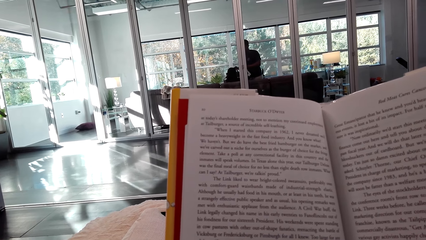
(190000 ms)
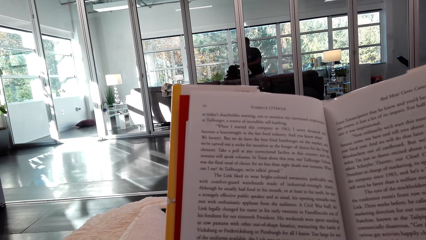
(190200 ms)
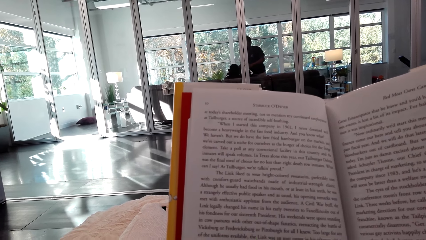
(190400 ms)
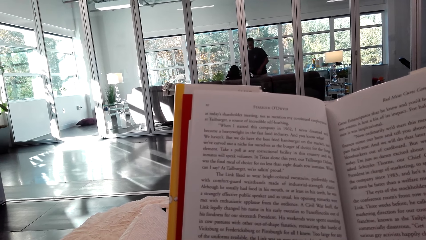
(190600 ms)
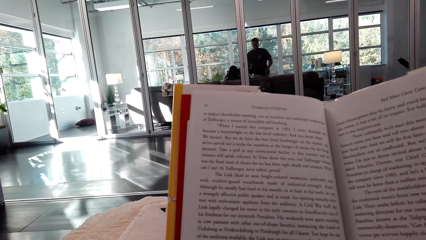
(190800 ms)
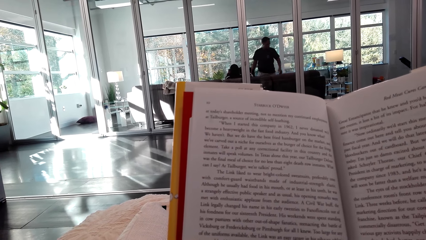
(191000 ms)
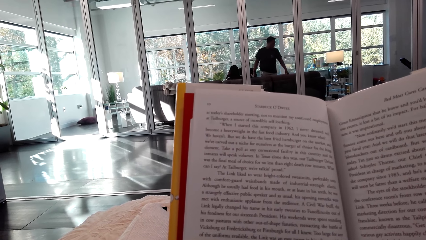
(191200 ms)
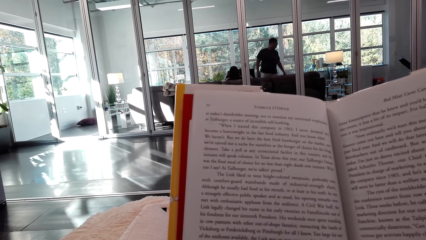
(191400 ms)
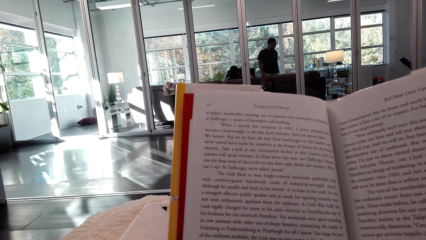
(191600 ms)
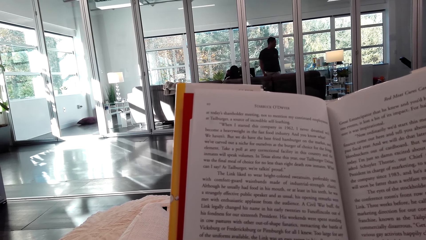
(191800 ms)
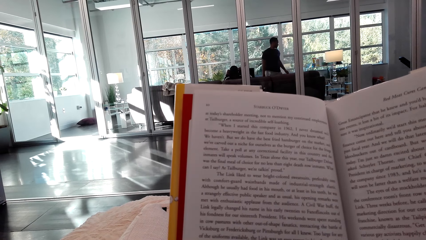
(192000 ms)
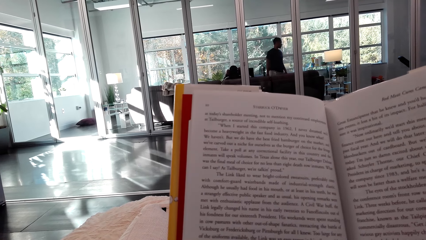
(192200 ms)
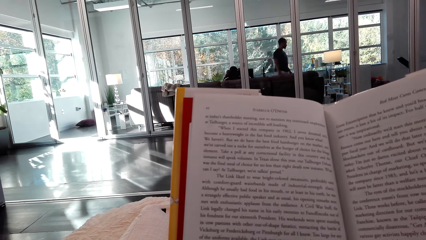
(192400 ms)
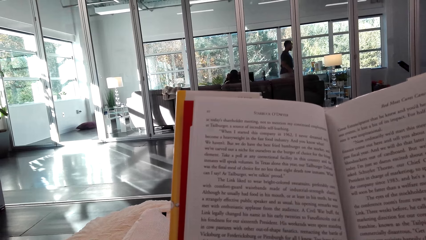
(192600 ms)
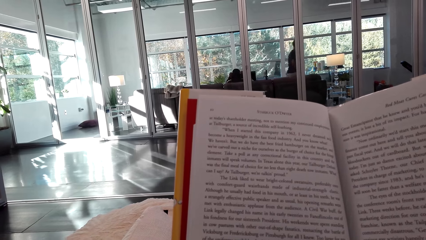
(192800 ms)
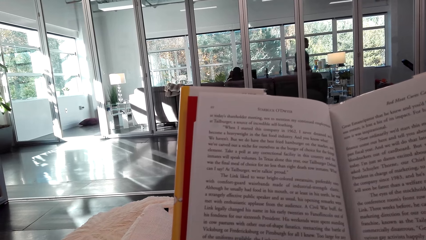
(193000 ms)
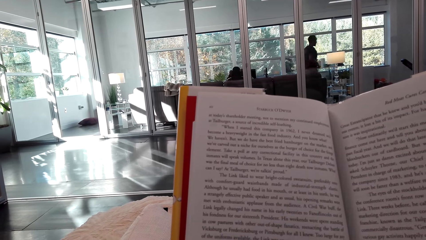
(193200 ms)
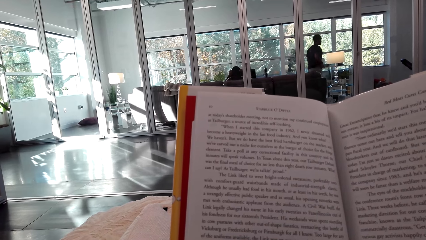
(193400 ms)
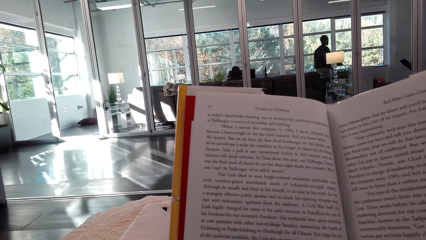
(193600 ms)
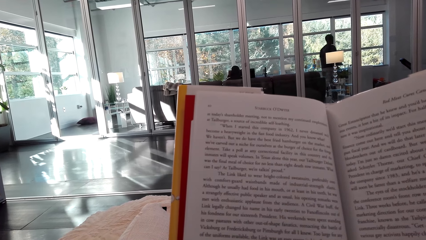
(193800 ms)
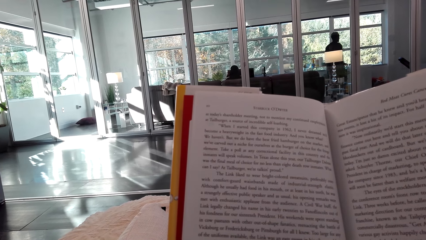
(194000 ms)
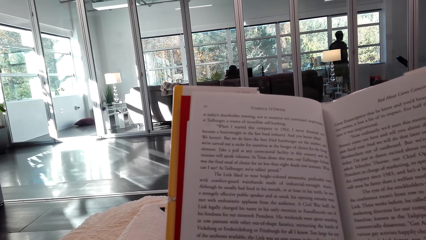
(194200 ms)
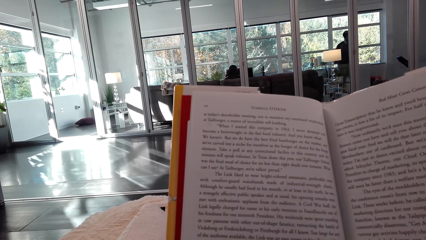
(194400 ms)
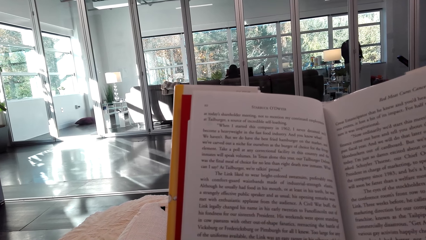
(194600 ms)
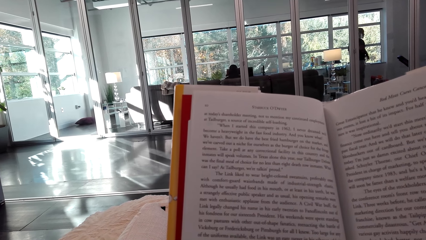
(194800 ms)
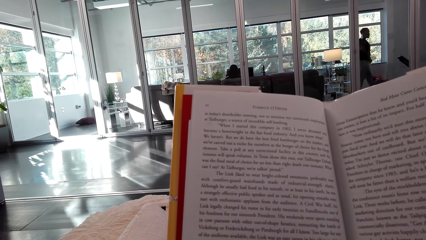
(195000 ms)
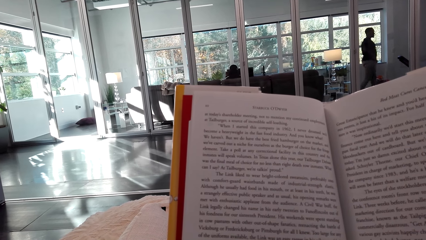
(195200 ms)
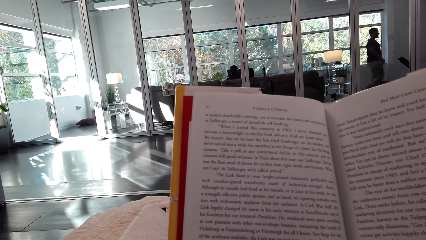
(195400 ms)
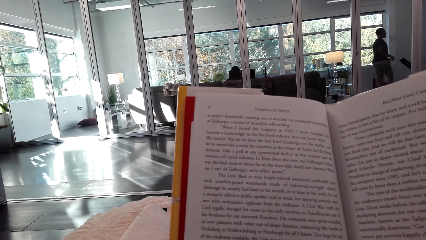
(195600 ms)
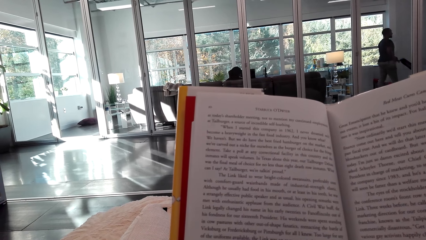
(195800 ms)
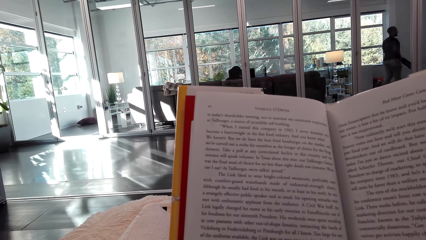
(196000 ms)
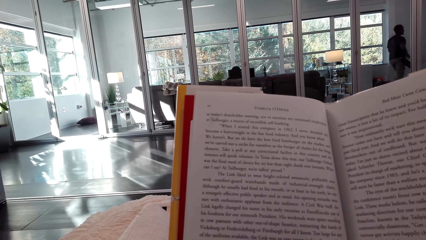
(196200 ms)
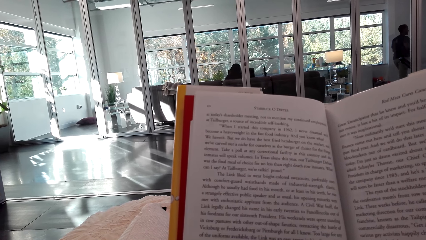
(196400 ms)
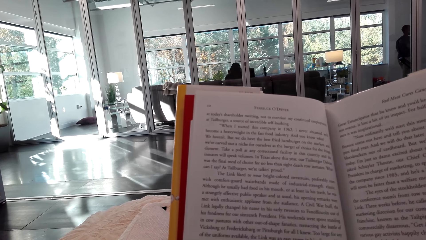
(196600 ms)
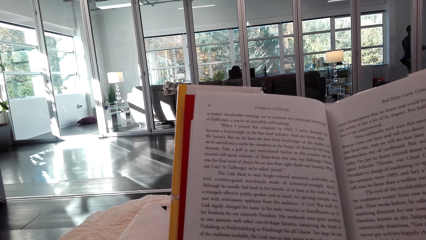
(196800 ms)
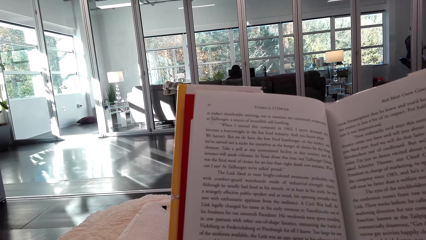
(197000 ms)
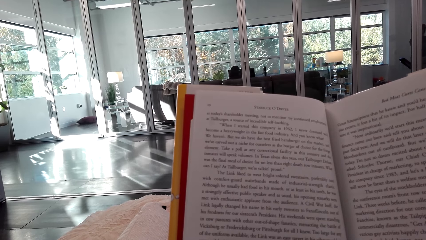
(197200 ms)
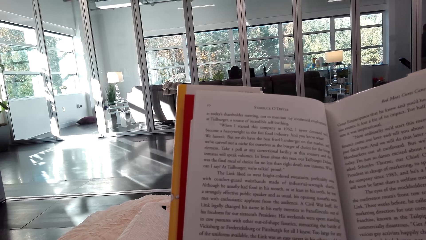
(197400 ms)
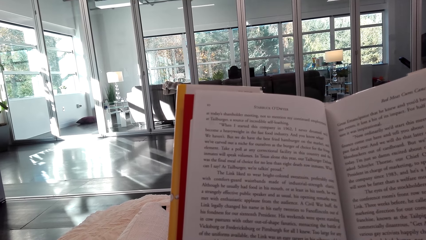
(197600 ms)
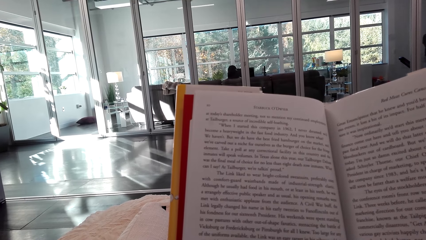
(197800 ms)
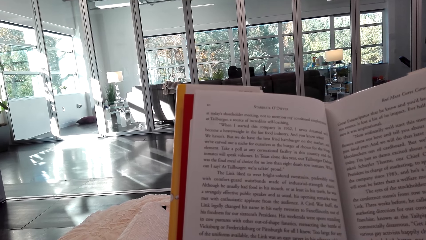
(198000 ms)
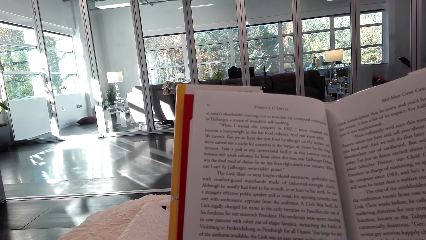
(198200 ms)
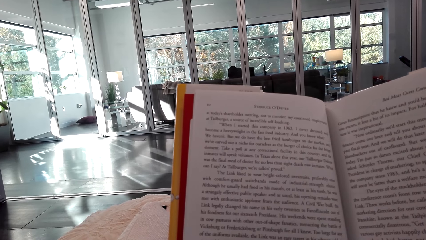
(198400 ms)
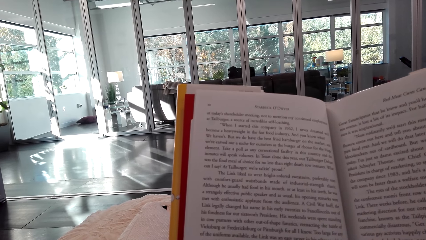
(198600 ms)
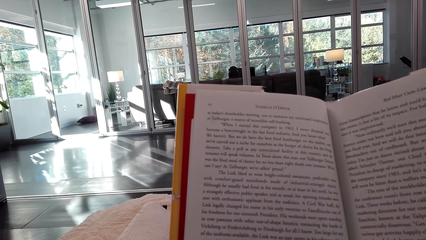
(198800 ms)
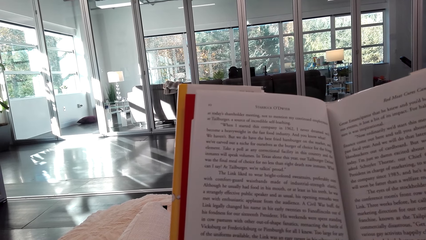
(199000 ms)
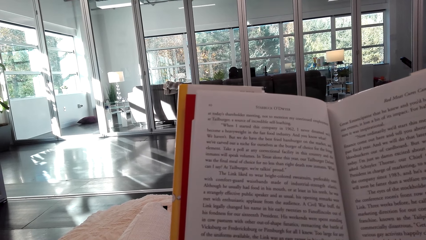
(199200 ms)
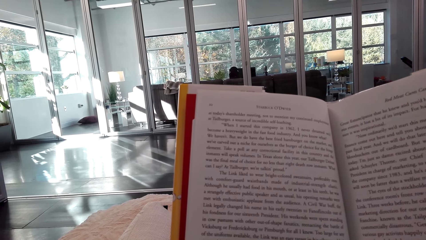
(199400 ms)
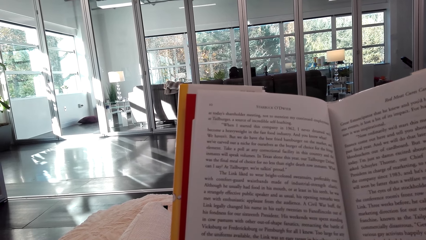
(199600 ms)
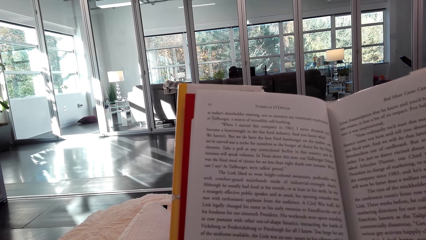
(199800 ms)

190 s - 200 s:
A man walks around a room. The camera wearer reads a book.

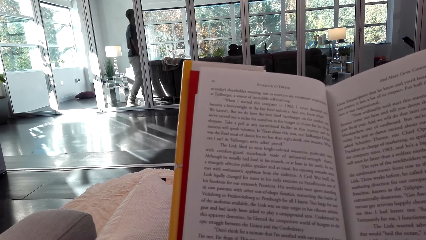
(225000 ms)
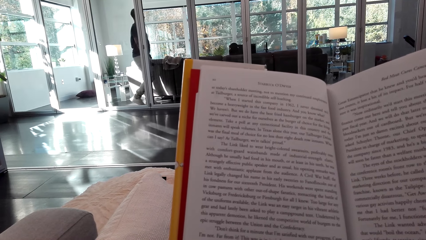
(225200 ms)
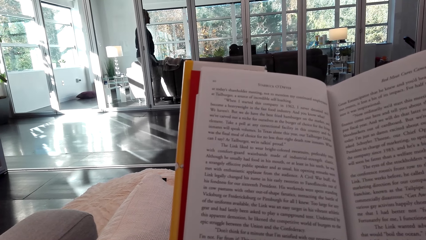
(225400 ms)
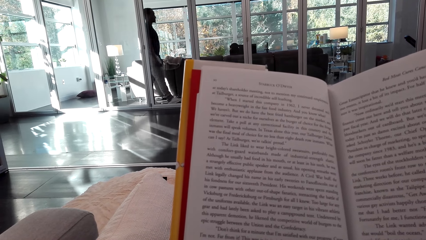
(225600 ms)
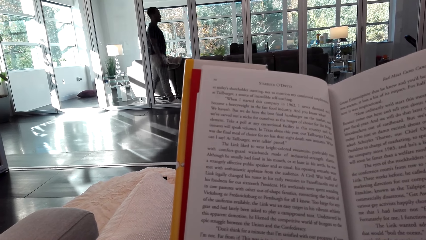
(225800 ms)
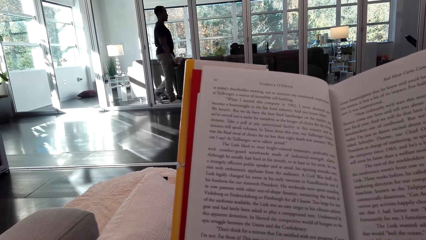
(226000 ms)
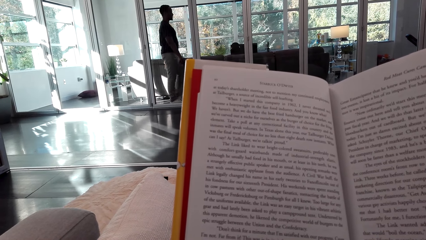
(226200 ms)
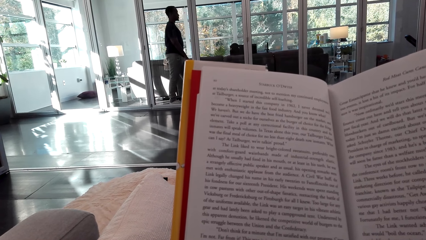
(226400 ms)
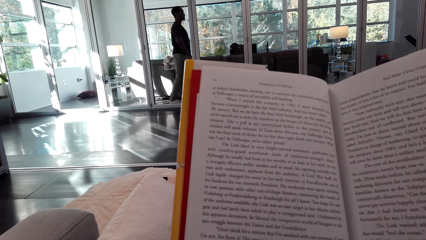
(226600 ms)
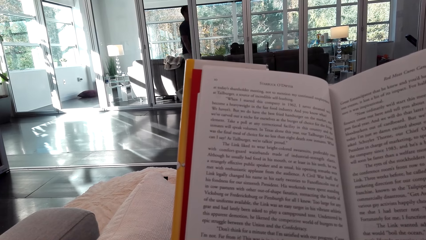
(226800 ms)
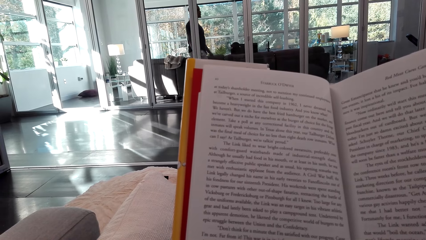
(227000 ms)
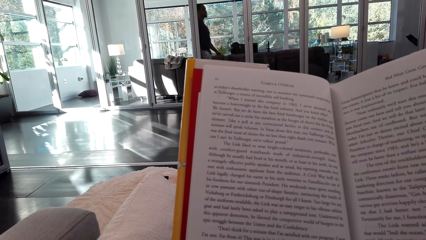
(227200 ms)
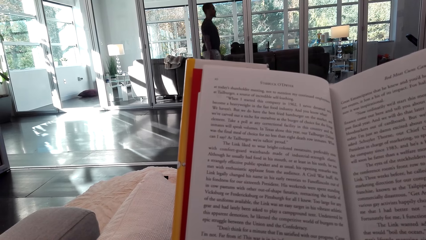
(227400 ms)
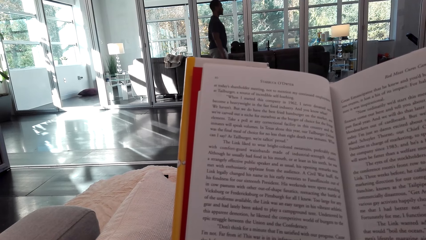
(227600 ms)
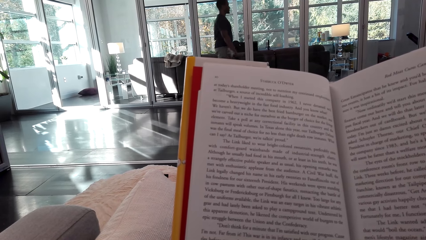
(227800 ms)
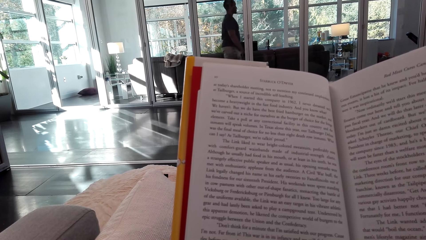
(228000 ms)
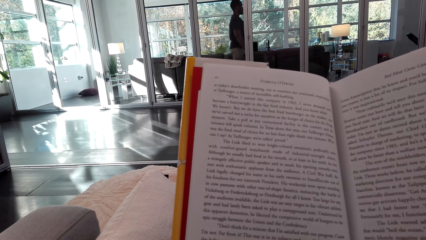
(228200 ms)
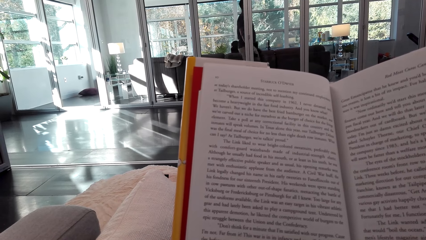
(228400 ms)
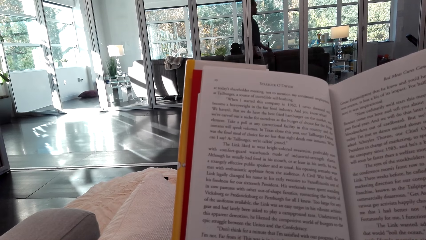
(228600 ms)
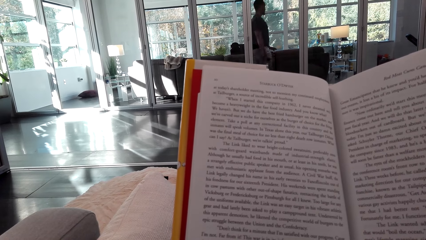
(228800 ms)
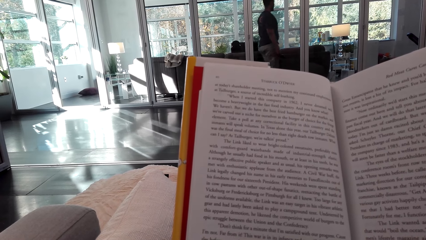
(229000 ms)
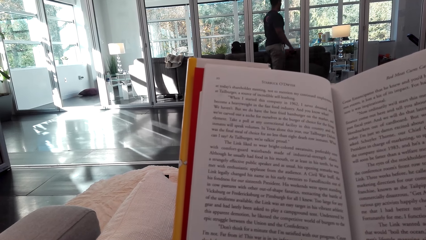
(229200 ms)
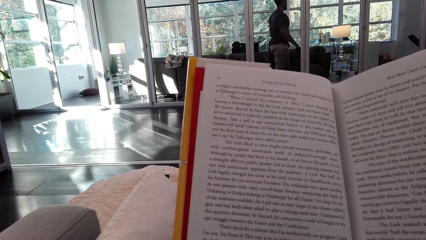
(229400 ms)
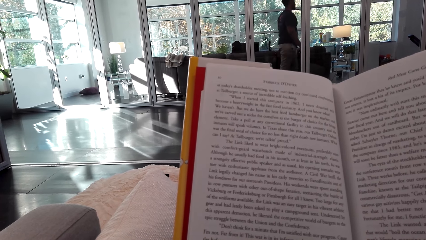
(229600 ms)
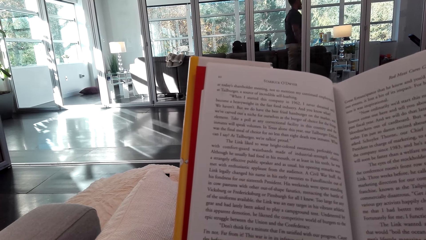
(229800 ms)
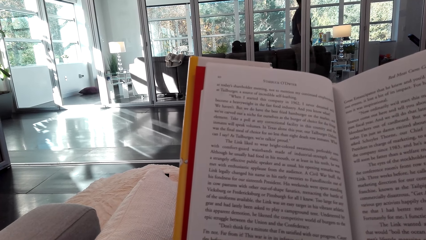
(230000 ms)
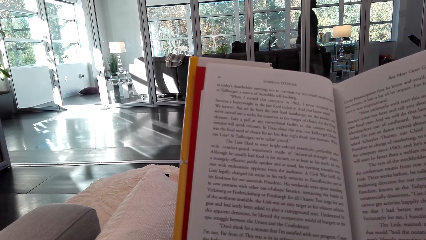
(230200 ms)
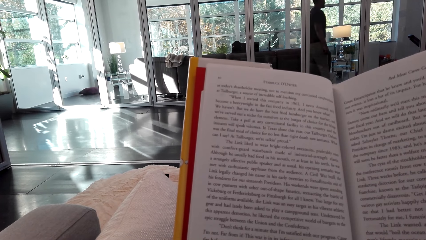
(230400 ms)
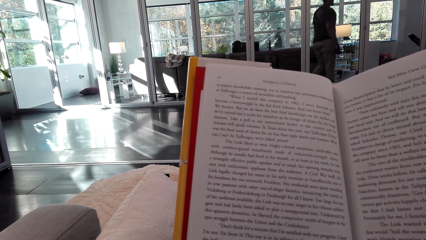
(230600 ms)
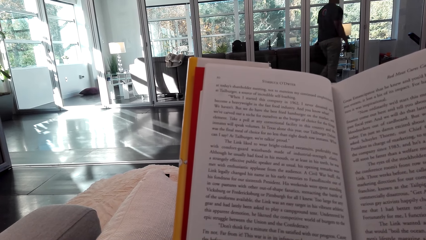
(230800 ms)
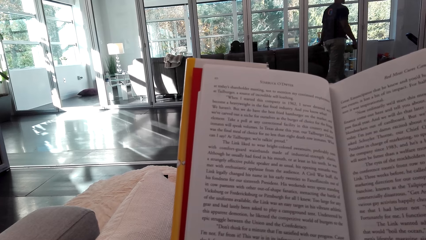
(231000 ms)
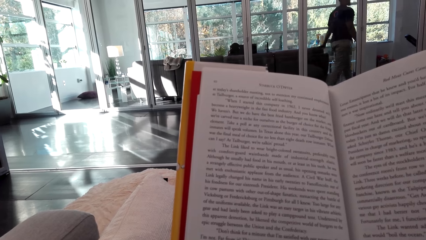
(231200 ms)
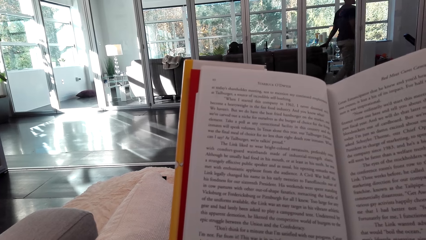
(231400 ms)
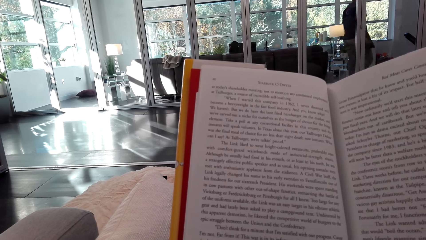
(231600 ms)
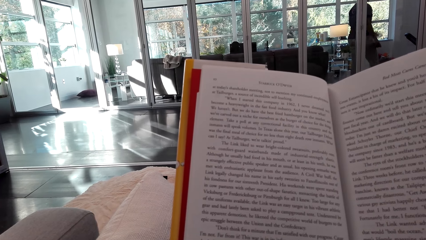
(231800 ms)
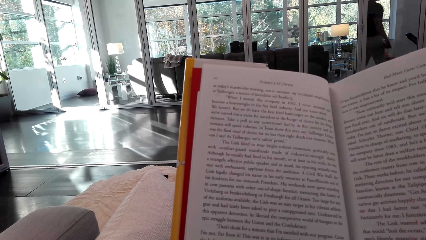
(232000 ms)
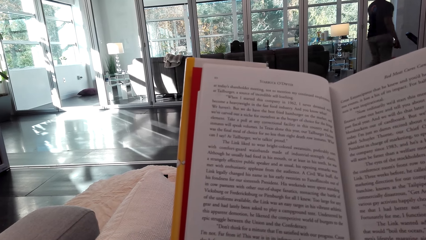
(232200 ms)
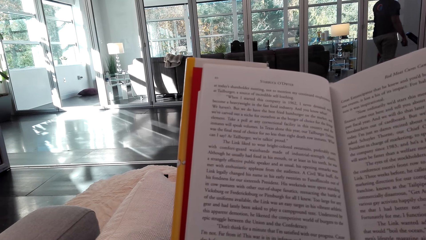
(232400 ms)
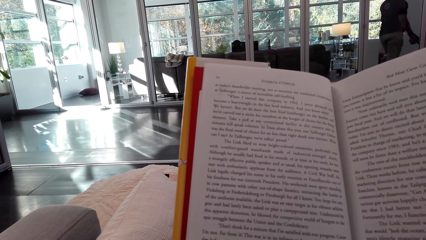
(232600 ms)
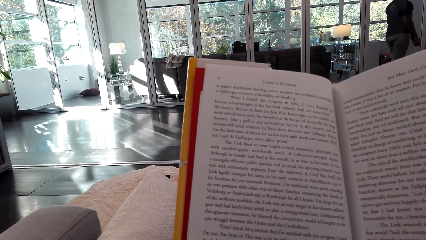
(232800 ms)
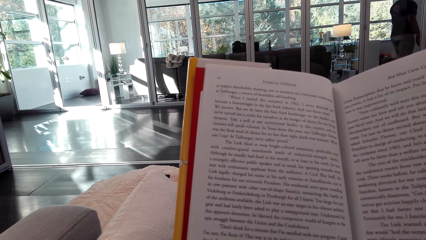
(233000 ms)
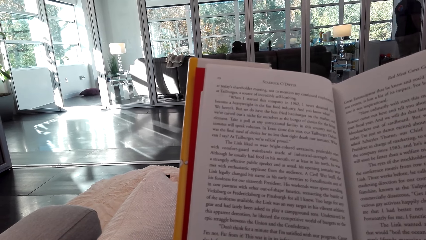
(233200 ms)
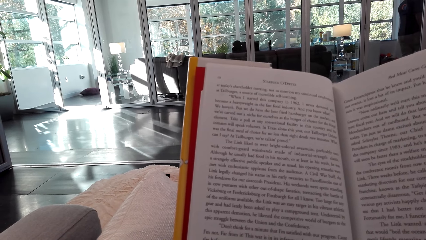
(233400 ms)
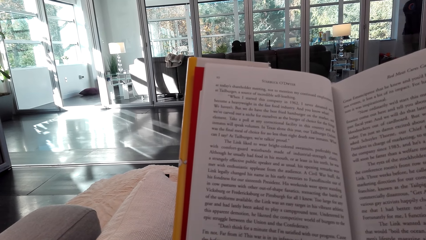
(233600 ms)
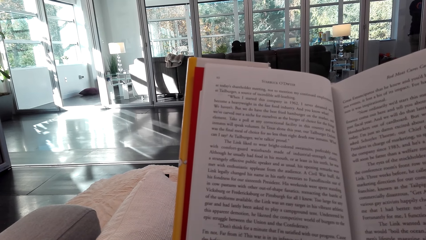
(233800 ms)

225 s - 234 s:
A man walks around a room. The camera wearer reads a book.
